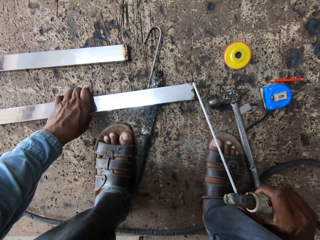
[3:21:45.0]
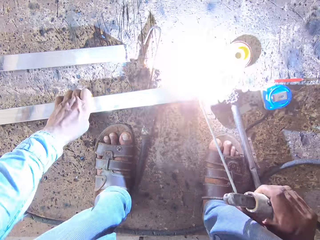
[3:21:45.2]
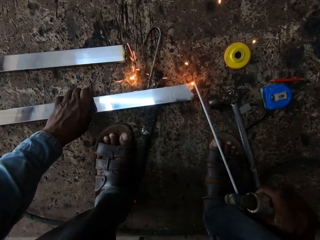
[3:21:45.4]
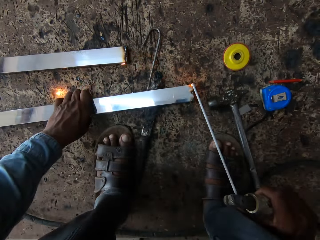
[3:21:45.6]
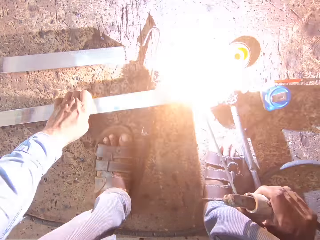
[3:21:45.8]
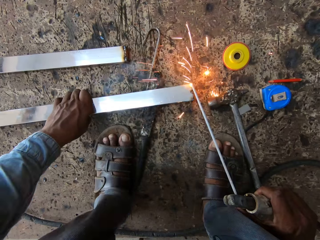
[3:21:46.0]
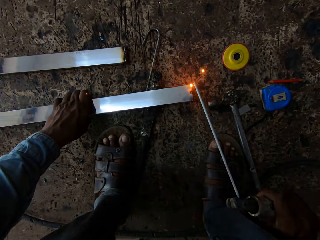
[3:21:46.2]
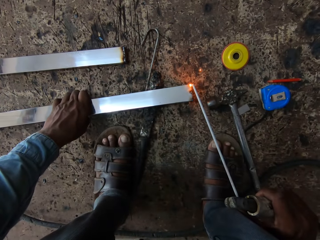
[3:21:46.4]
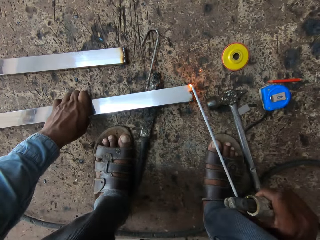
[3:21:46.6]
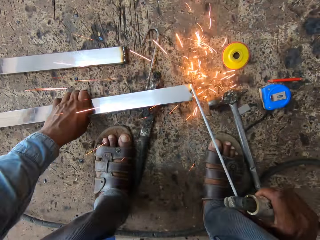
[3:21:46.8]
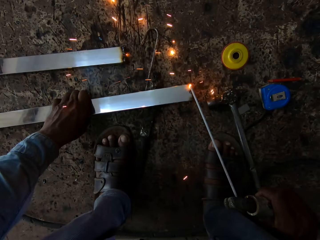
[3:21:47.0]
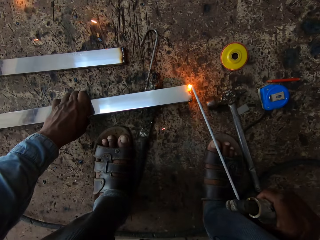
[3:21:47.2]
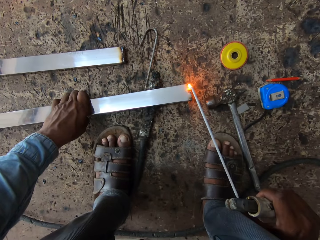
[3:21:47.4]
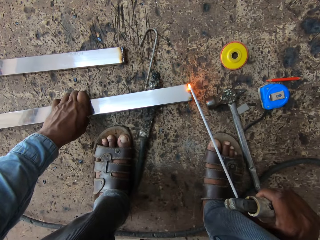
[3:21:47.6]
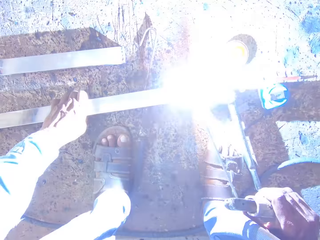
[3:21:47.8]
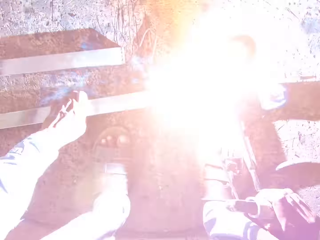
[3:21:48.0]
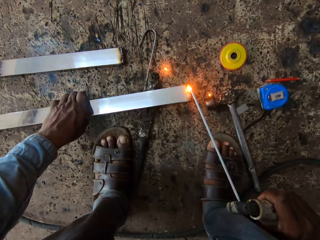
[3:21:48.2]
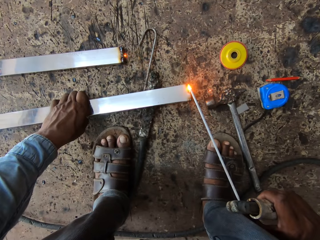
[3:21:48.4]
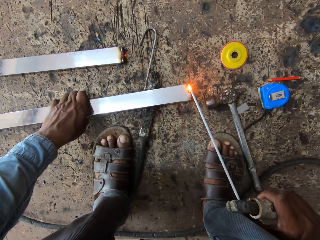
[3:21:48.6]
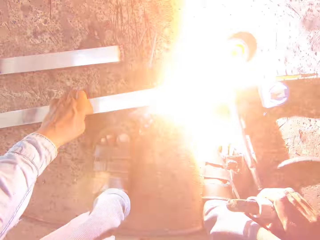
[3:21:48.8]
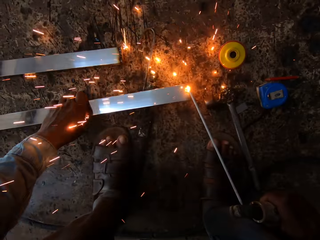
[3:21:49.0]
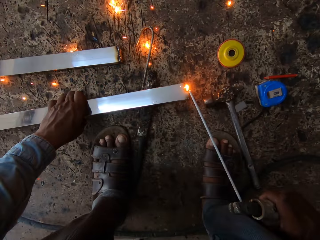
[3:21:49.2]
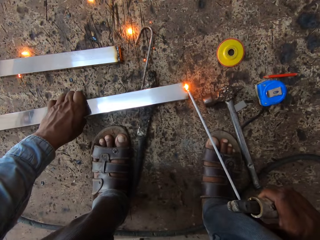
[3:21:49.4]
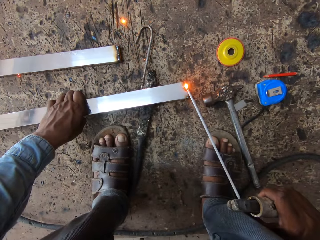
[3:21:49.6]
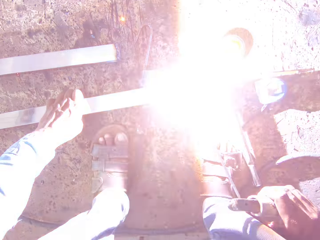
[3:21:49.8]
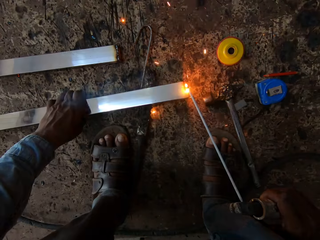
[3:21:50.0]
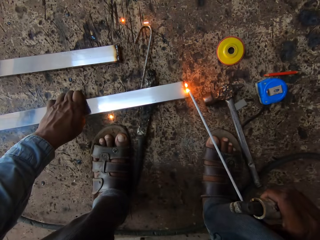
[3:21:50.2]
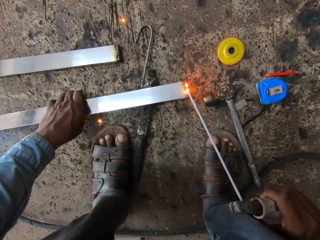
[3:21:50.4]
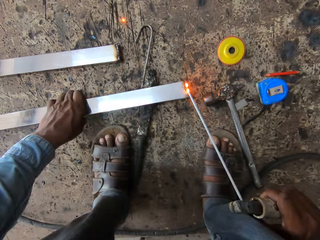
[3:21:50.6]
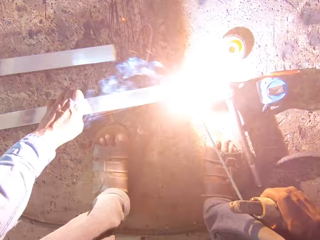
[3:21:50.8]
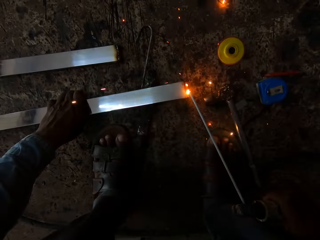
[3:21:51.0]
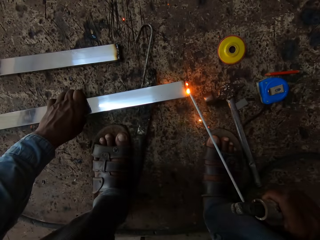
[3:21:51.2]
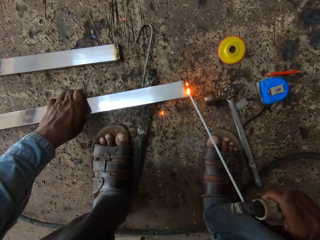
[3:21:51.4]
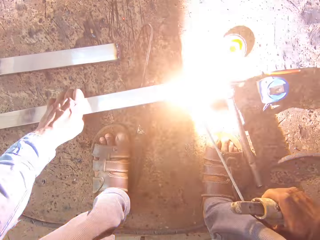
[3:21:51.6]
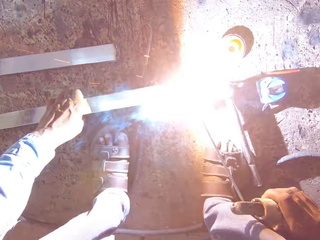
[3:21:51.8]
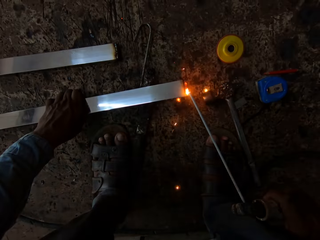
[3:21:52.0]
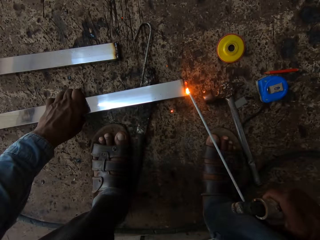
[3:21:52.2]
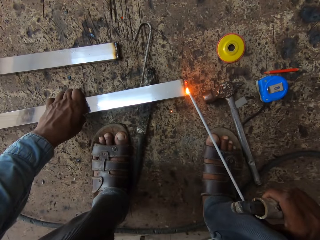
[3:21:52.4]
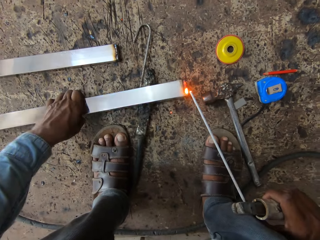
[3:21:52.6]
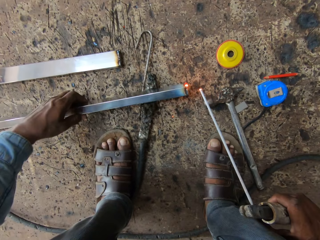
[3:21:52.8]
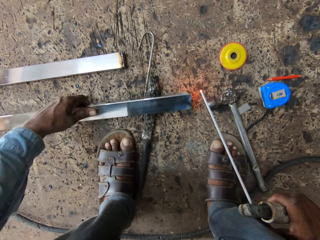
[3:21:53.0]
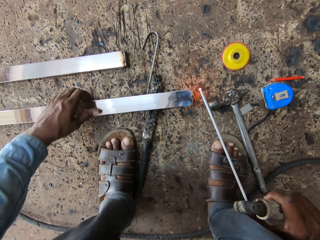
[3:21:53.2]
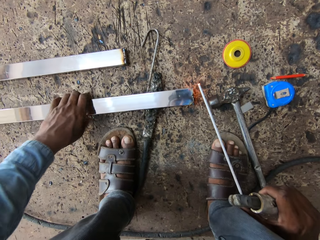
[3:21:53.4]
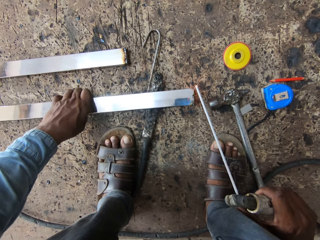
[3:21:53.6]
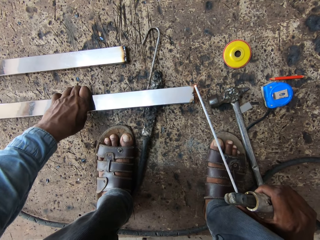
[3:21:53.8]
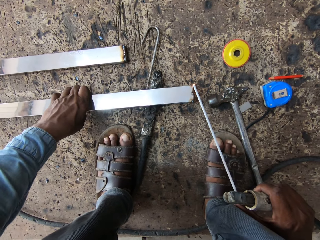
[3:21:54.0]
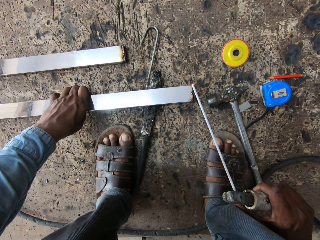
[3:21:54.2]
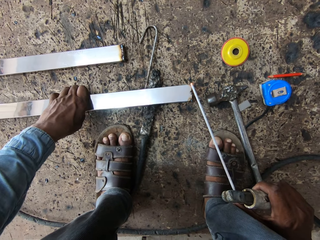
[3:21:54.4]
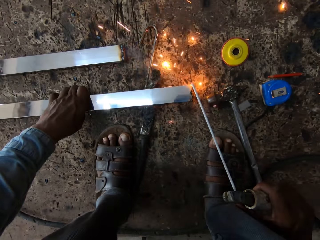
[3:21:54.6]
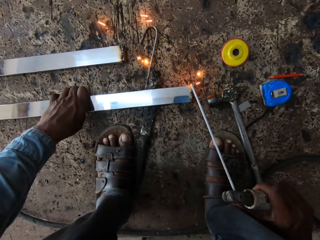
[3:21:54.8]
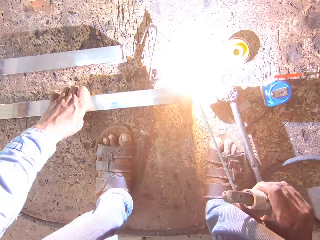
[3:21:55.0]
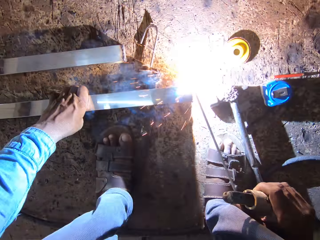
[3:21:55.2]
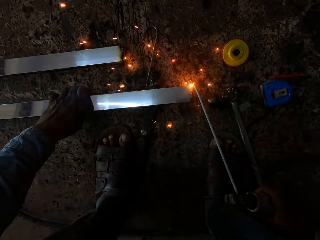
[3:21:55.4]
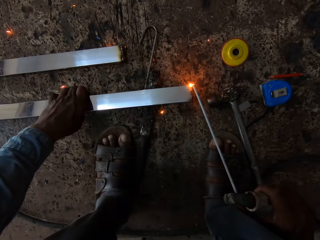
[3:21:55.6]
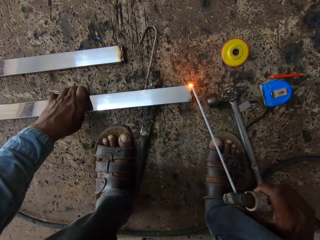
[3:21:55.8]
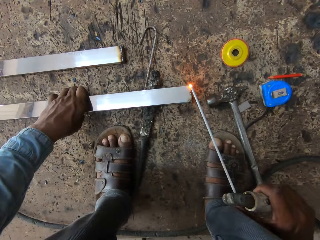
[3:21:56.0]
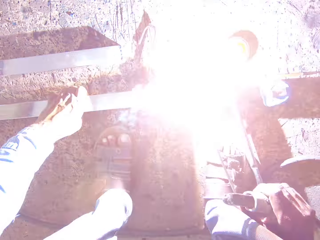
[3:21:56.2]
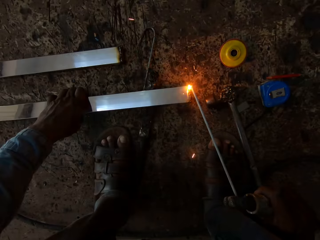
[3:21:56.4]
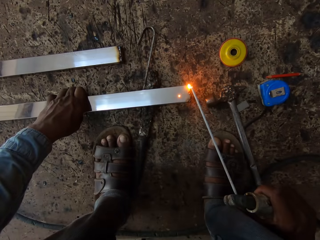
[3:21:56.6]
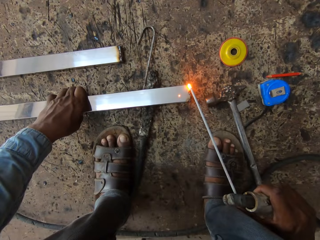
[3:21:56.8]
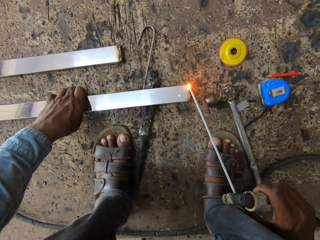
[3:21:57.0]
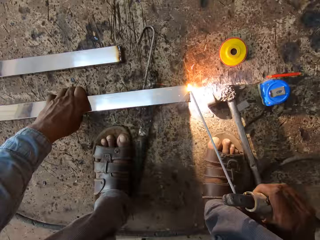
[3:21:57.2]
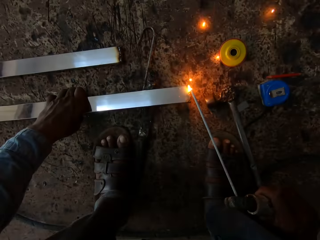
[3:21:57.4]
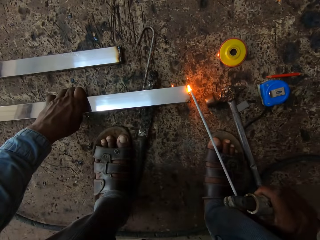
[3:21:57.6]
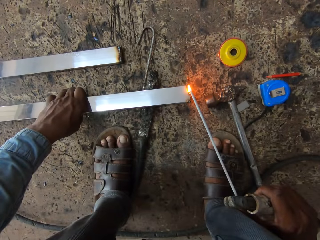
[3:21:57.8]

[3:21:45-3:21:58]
The camera wearer welds a metal bar. They hold the metal bar. They weld on the metal rod. They turn the metal rod.

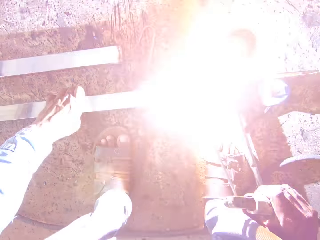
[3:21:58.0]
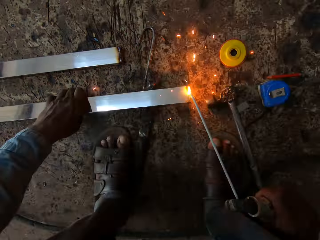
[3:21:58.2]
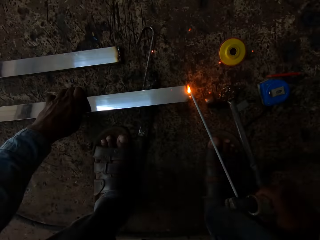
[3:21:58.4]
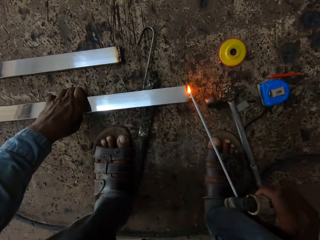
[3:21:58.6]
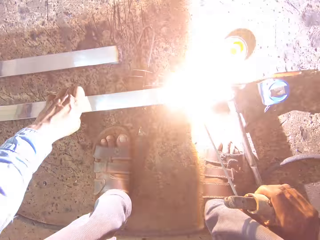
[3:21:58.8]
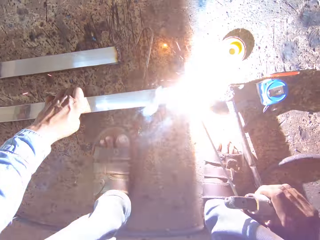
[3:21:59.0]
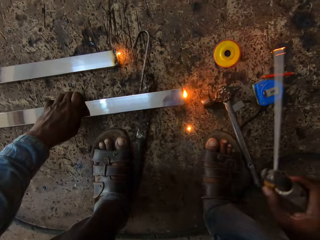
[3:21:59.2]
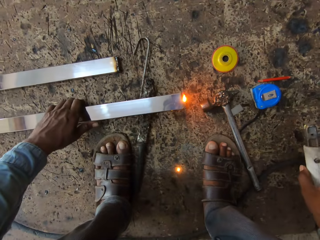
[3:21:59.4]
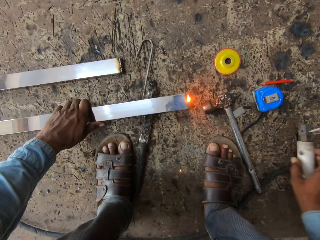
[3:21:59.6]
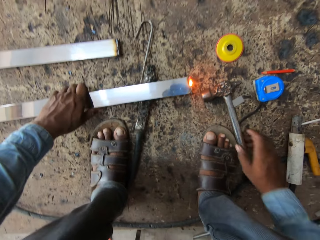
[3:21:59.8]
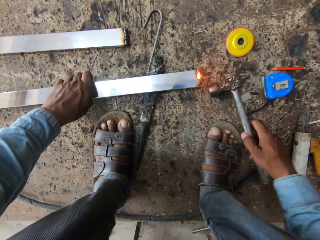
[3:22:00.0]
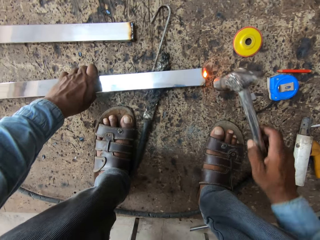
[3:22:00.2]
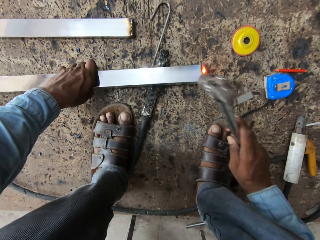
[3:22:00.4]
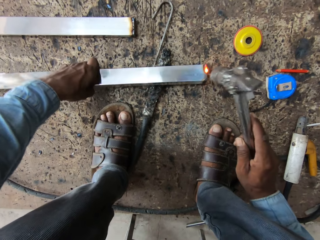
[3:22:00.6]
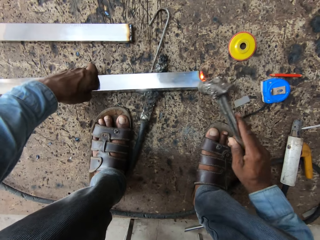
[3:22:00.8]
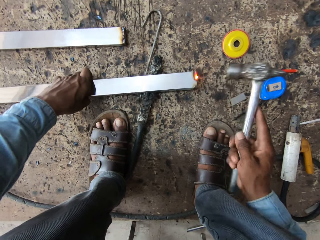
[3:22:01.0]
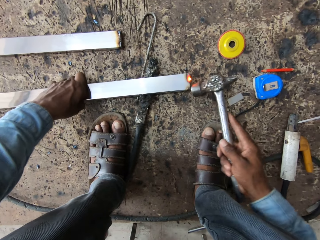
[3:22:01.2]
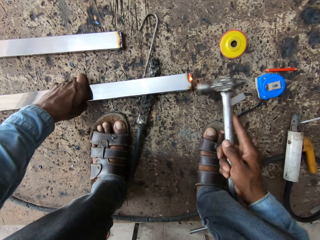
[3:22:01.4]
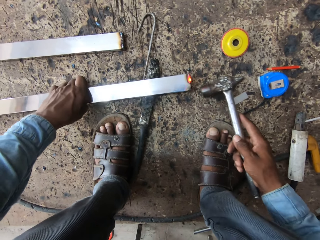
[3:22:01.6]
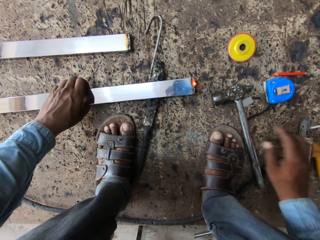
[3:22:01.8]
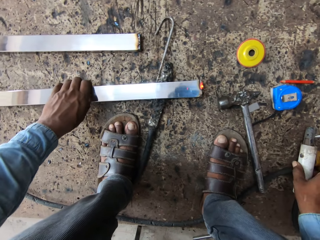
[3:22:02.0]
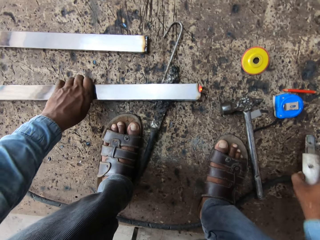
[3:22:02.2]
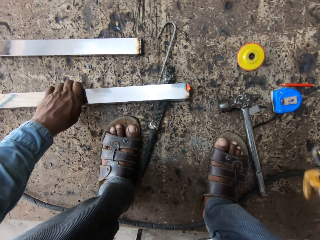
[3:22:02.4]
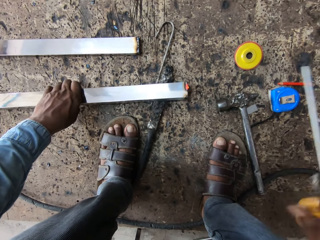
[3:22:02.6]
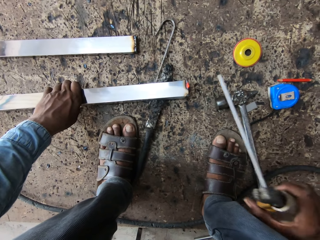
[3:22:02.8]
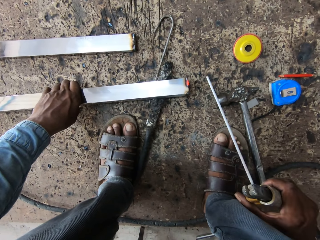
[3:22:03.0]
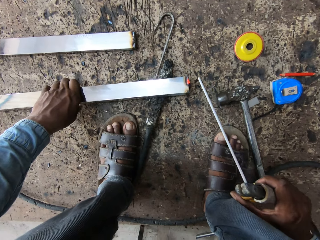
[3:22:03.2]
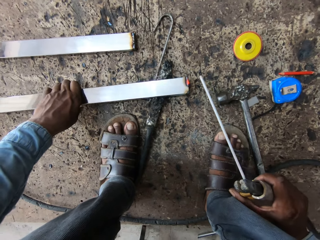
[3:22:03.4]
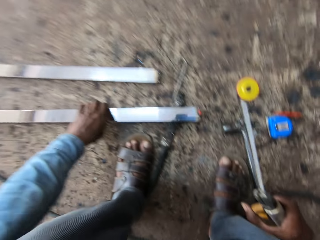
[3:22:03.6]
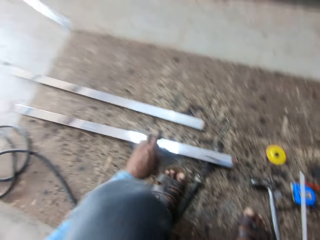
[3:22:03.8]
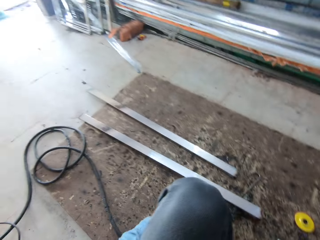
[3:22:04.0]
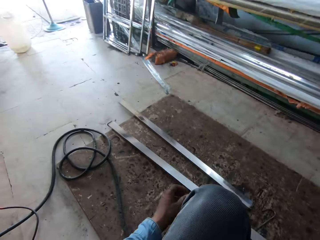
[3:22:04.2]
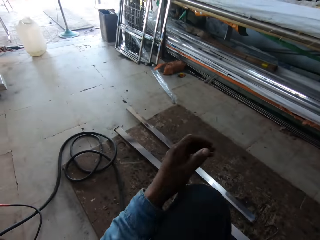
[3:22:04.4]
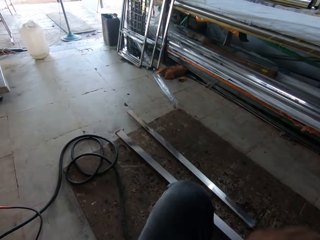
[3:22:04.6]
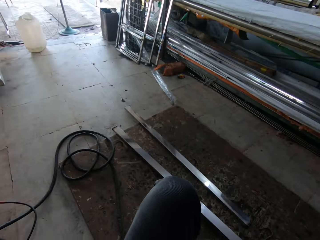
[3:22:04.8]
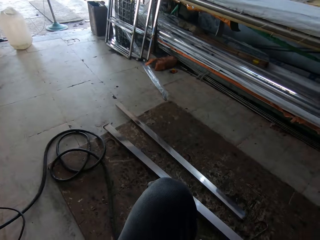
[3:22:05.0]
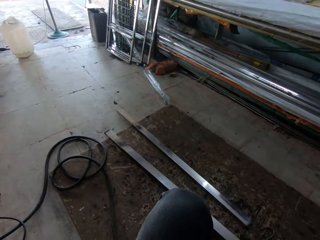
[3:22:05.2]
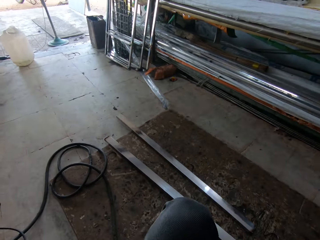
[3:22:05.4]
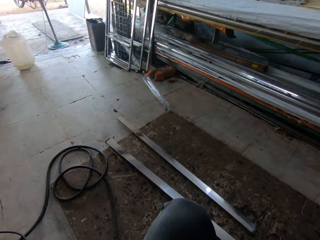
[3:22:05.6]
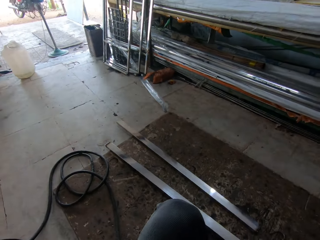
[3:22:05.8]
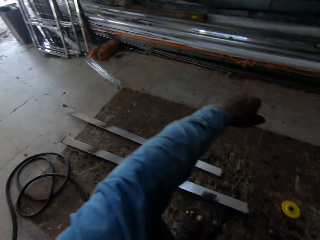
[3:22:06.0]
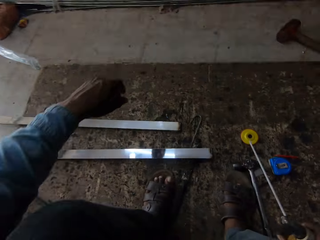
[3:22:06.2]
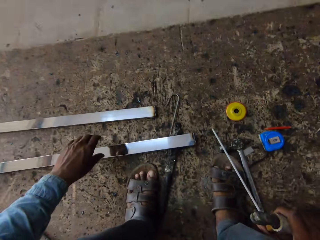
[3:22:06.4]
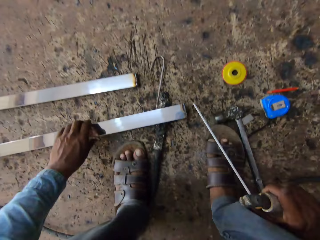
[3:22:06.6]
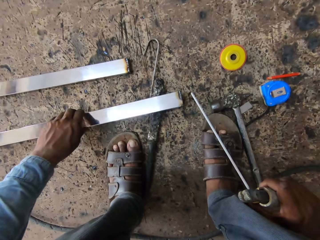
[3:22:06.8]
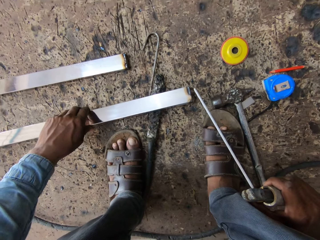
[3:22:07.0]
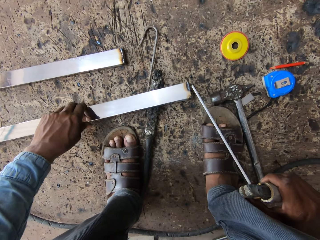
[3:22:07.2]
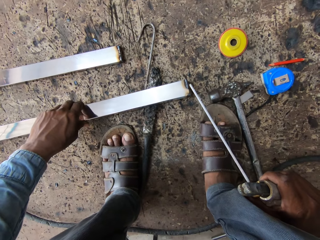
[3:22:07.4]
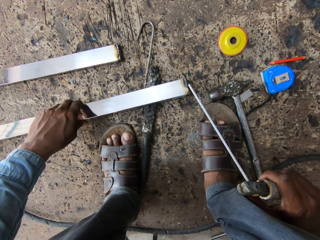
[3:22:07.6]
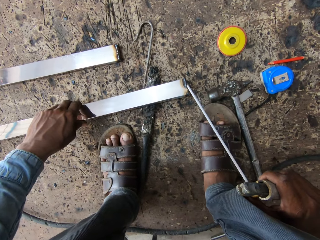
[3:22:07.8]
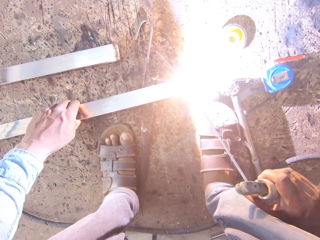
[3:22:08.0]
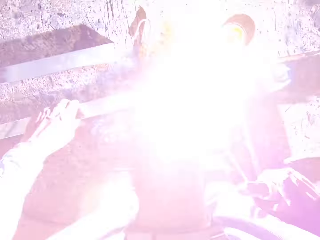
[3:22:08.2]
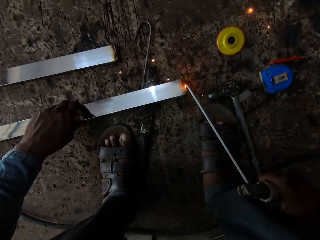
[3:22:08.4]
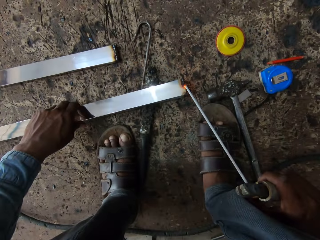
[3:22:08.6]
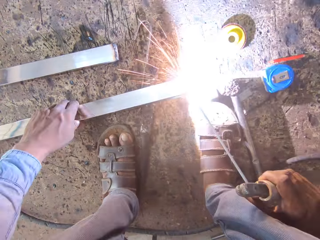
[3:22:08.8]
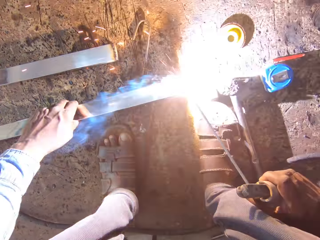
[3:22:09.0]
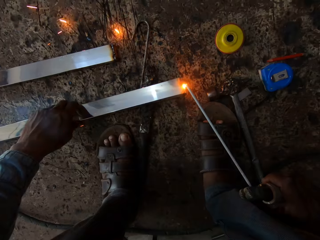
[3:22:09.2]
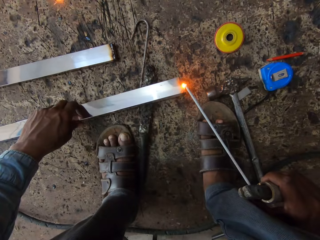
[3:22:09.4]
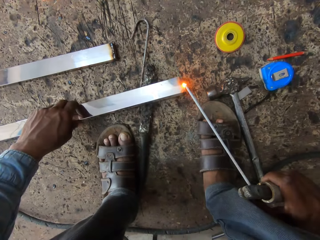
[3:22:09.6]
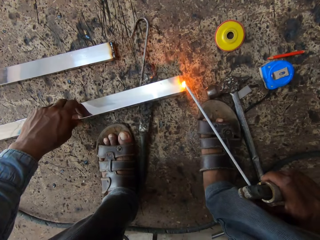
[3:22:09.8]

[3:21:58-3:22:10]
The camera wearer hammers the metal bar. They put the electrode holder on the floor. They hold the hammer. They put the hammer on the floor. They weld the metal bar. They hold the electrode holder. They hold the metal.
